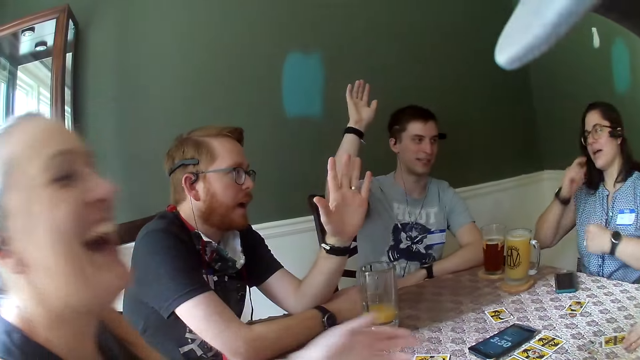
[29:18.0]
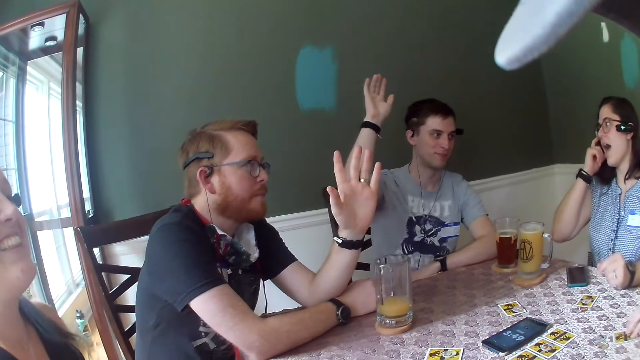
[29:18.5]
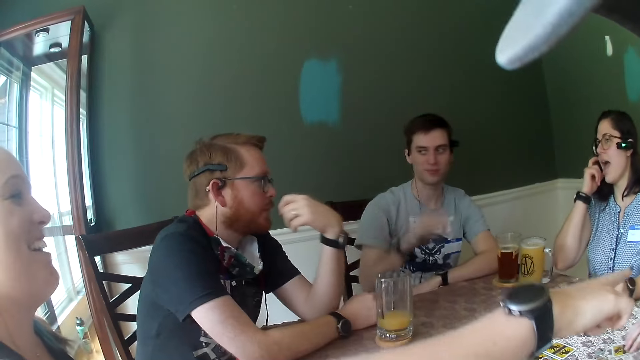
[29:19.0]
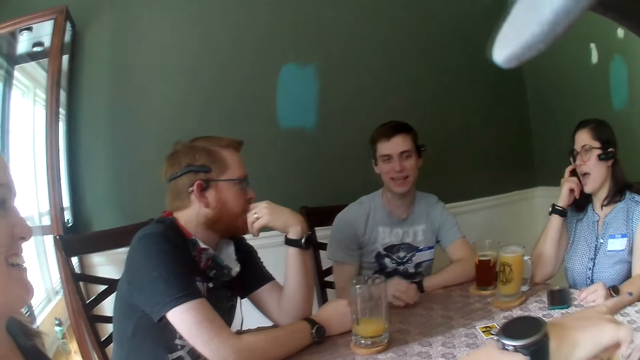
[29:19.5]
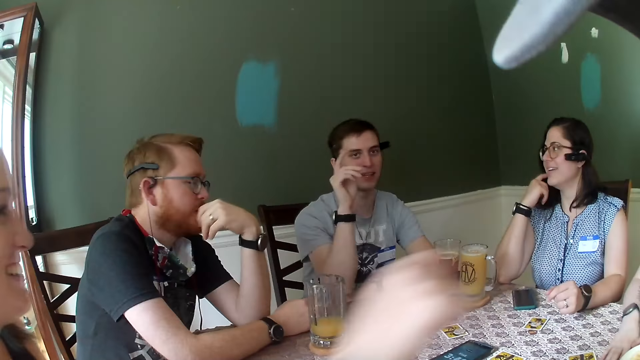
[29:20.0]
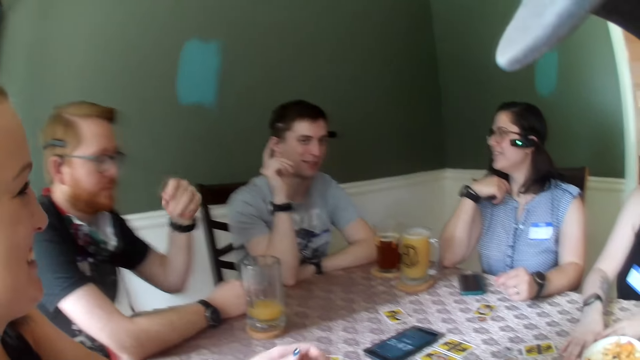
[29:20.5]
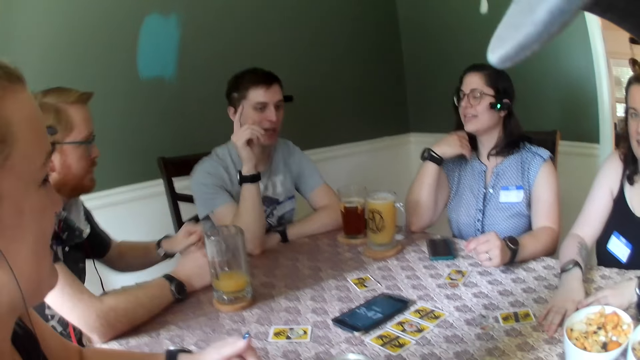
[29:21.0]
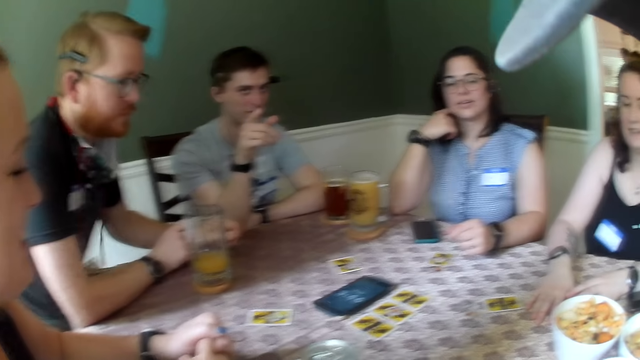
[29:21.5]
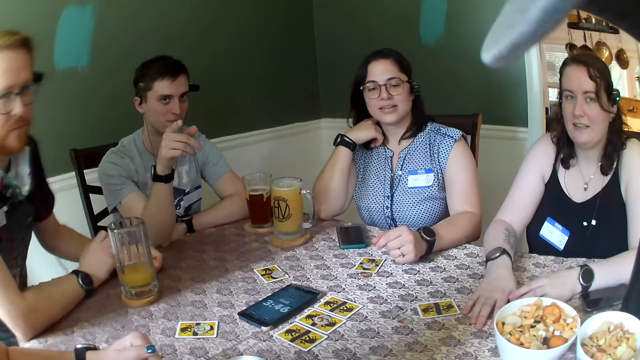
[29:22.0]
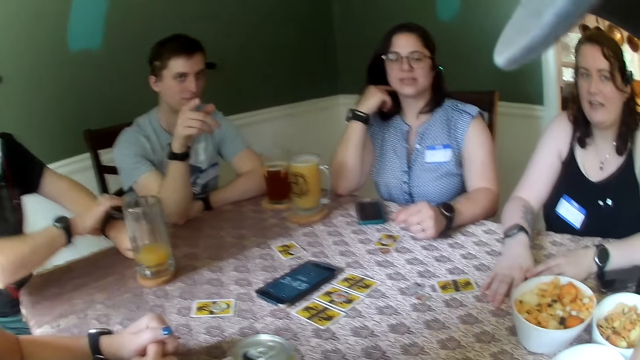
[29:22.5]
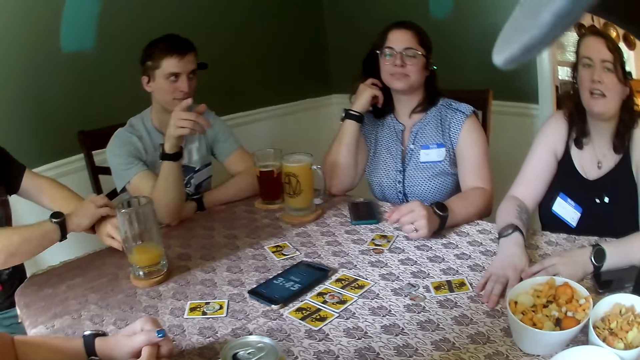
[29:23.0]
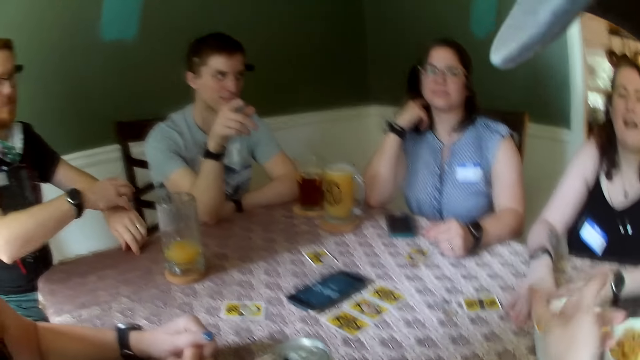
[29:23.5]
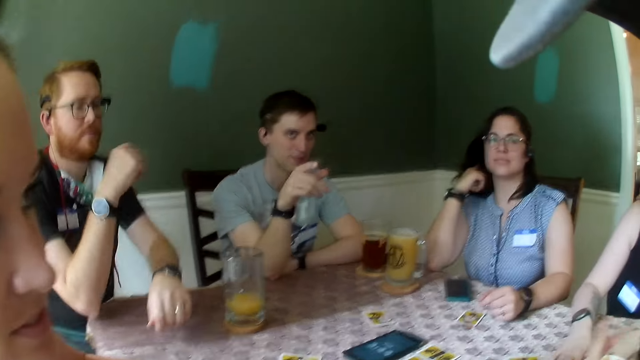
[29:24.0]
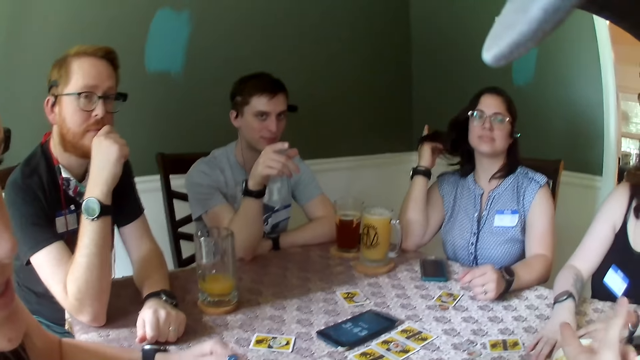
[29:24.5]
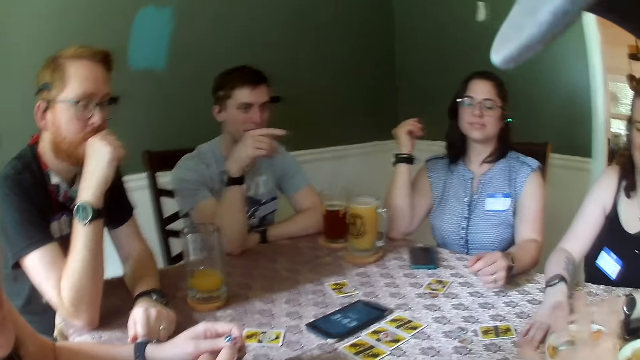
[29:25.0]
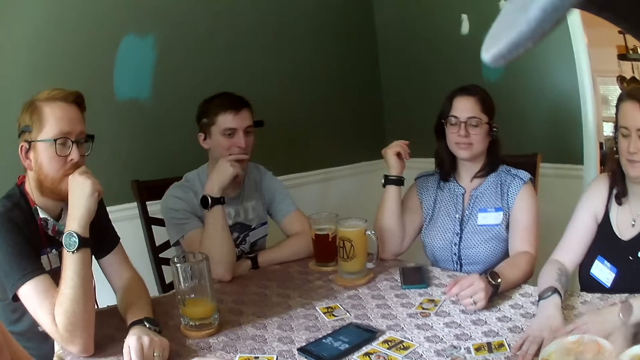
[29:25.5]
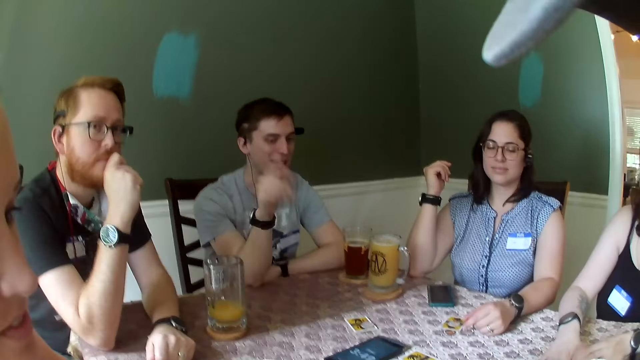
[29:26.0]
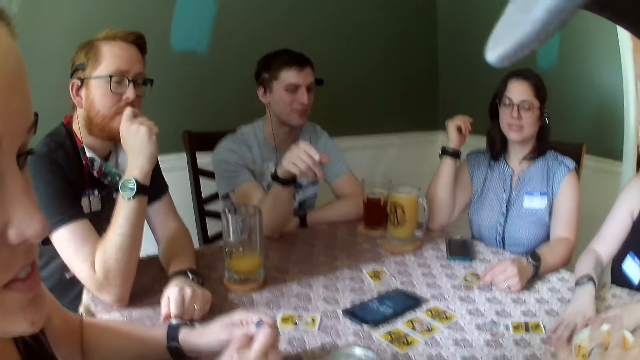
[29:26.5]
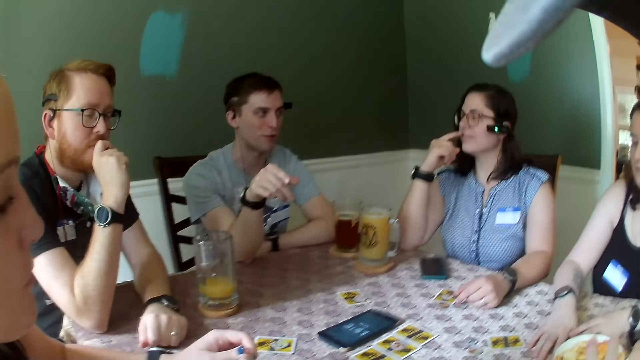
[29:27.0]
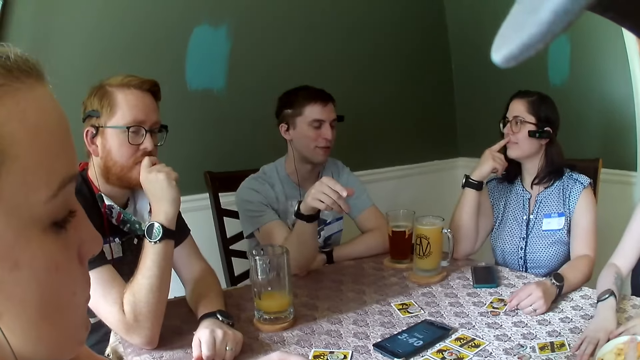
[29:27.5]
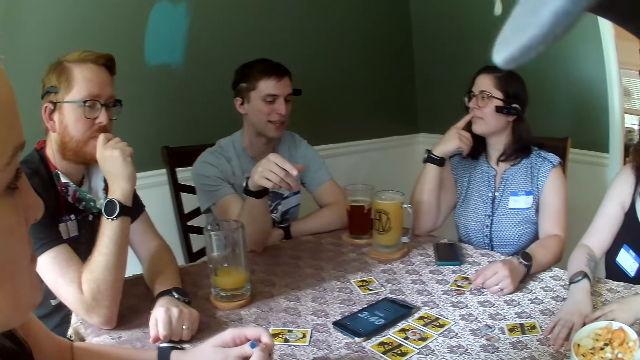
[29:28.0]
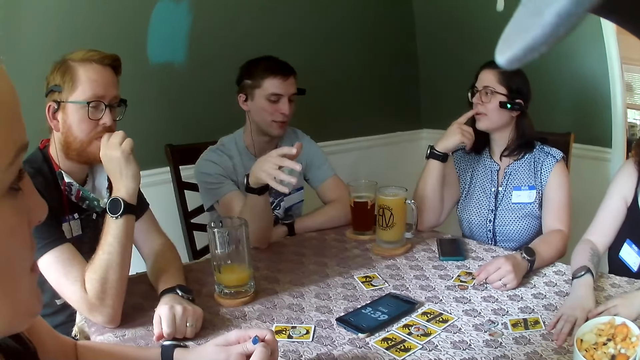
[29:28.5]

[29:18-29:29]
The woman touches her glasses with her right hand. Another woman points at a third woman with her right hand. A man adjusts a wristwatch in his left hand with his right hand.

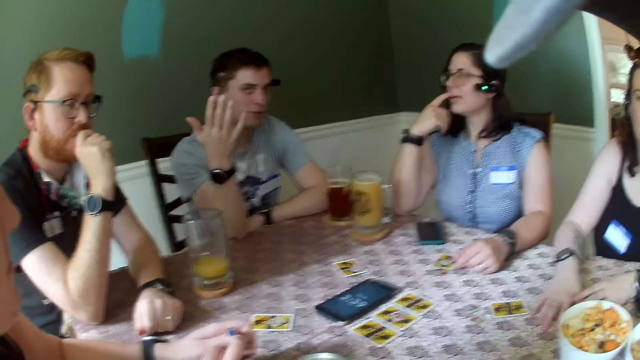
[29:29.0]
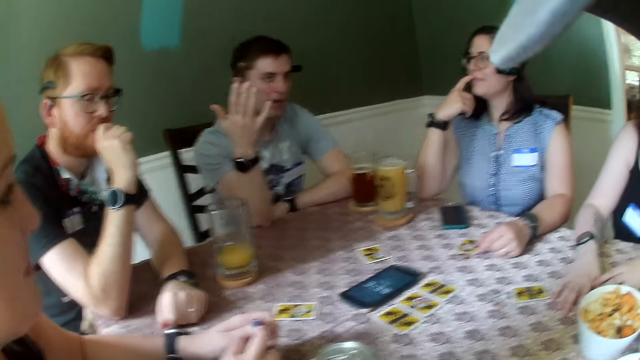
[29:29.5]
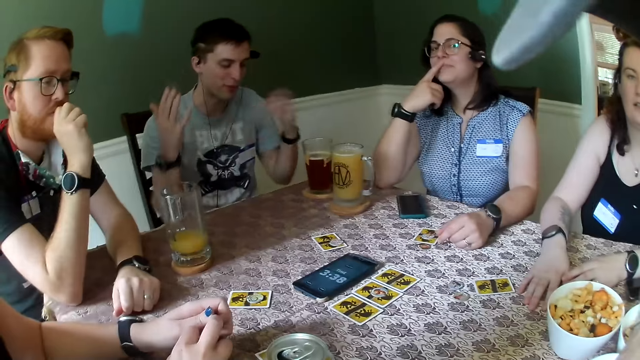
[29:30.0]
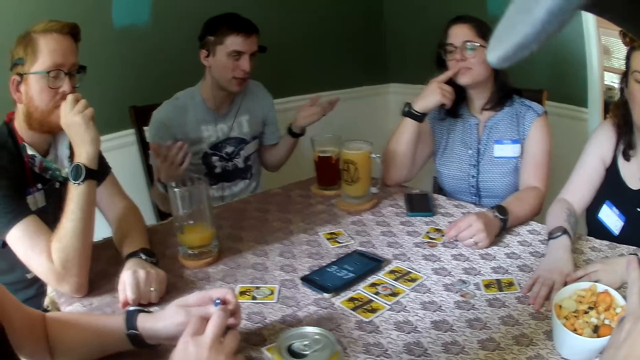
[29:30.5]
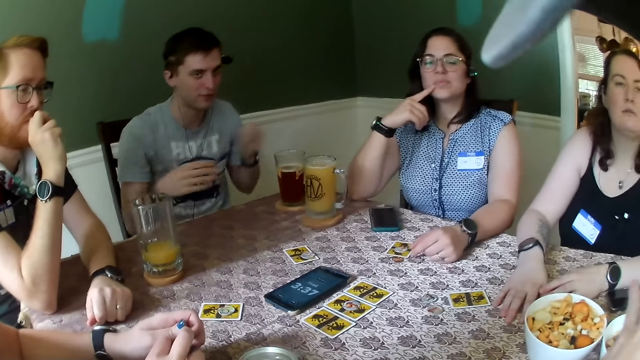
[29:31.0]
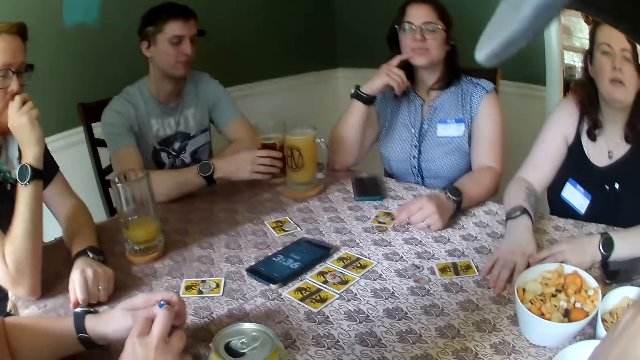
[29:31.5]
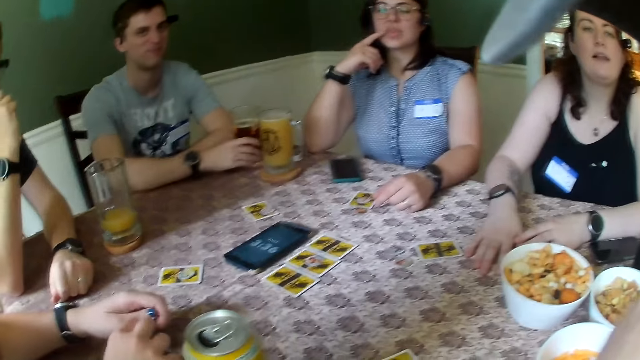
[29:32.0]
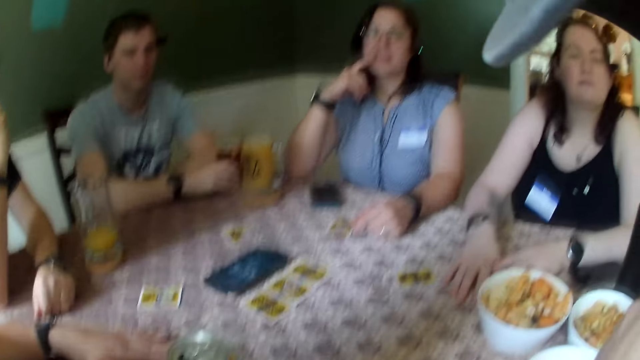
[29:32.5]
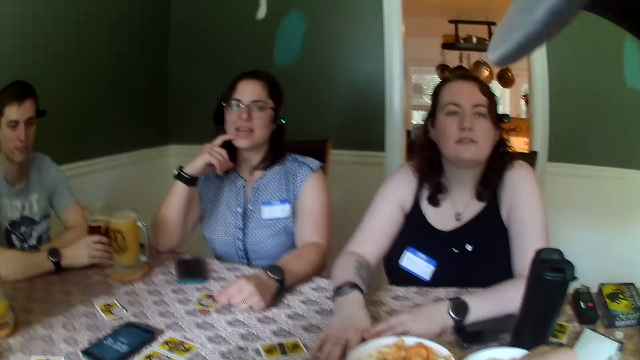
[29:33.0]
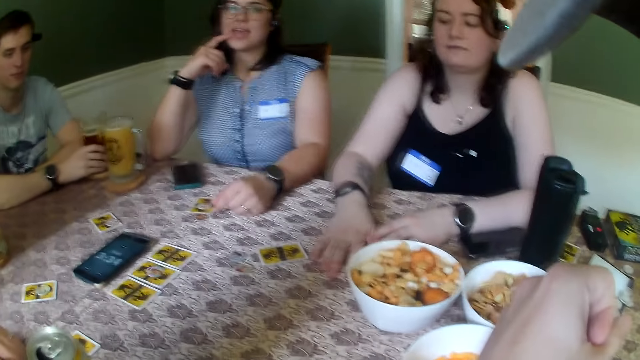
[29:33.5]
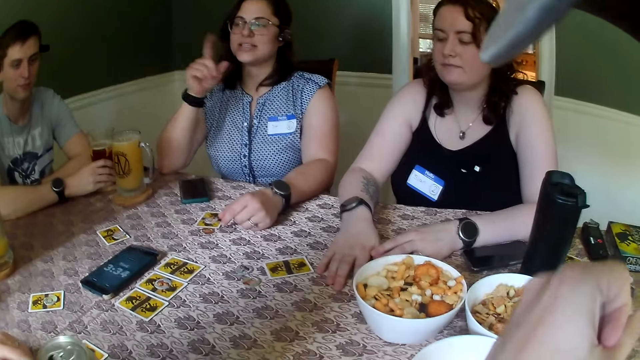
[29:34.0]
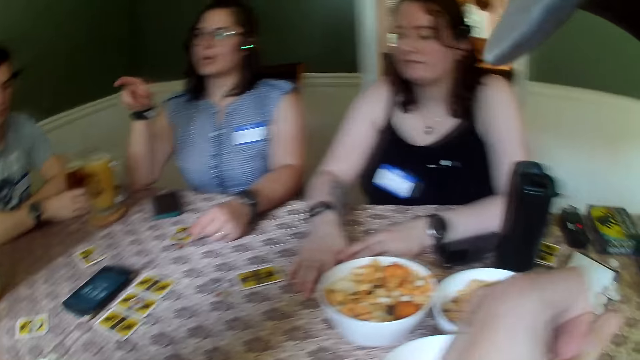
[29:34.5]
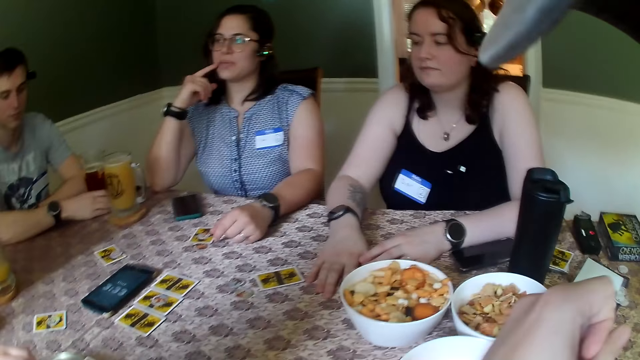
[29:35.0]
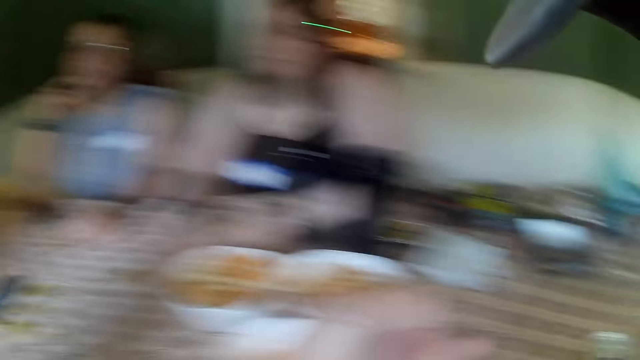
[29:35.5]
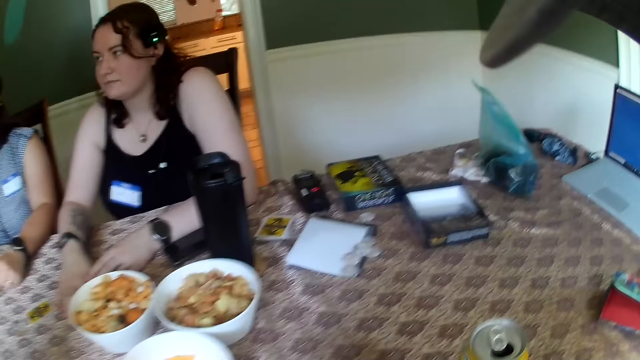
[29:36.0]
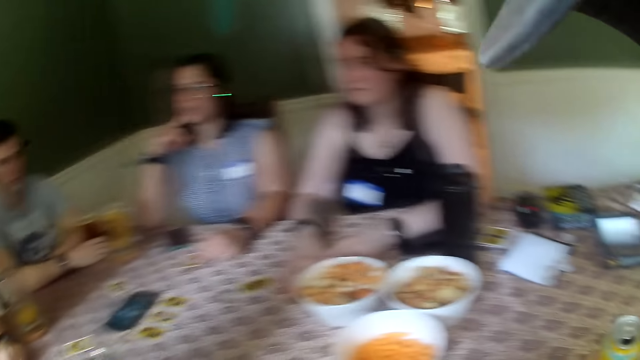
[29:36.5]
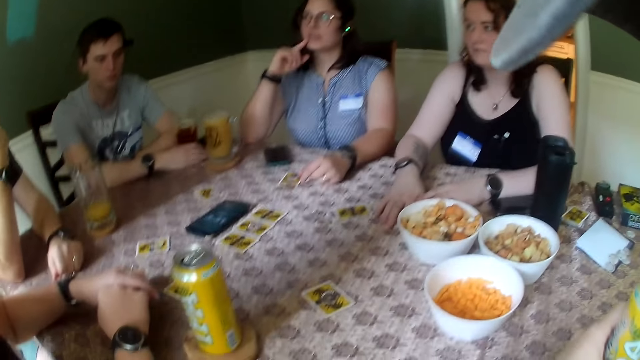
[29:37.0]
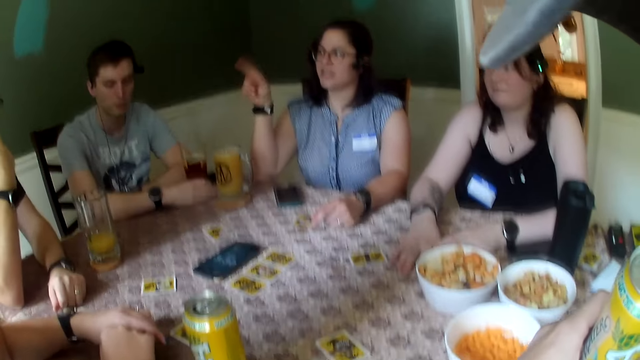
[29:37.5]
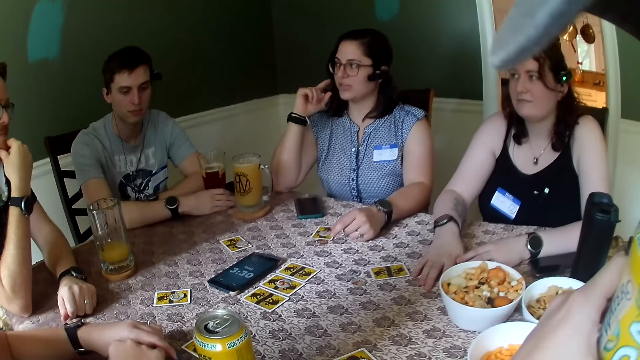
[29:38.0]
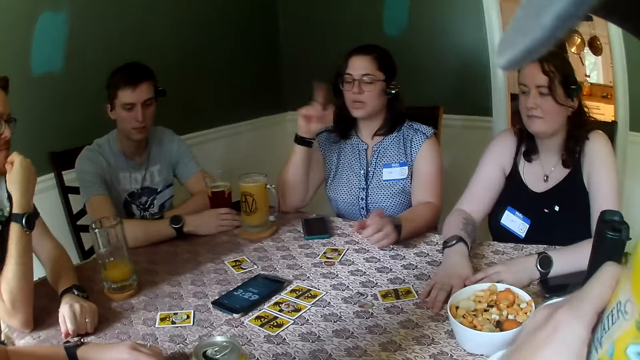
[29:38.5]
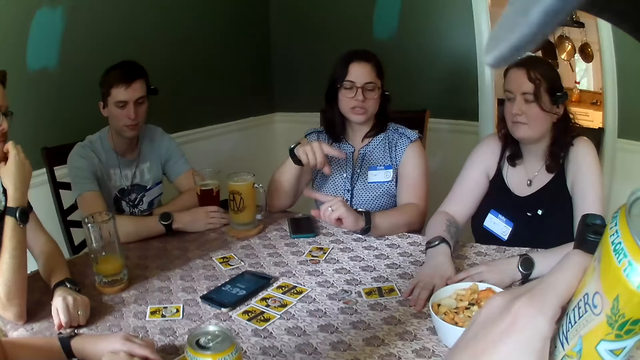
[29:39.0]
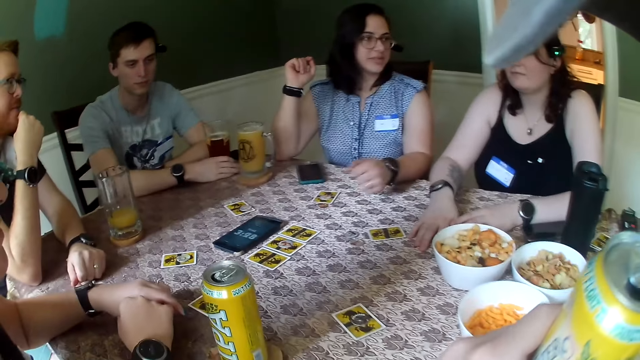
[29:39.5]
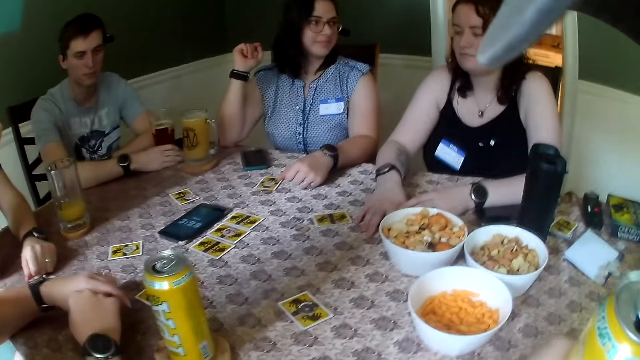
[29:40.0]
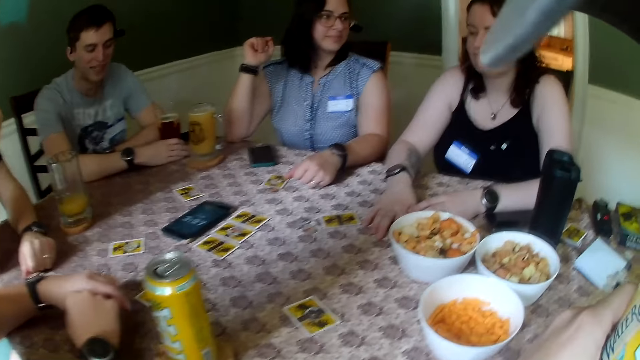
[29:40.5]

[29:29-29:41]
The man holds the glass of juice on the coaster on the table with his right hand. A woman points at another man with her right hand. The woman makes a gesture.
